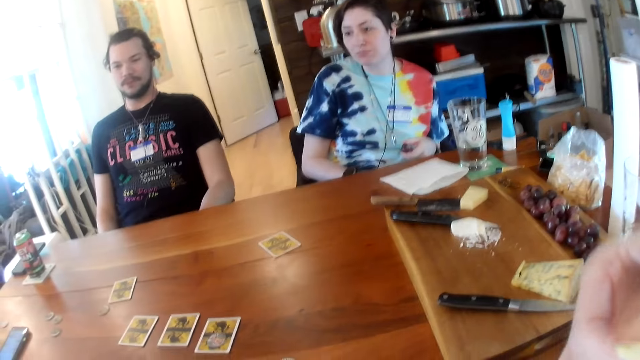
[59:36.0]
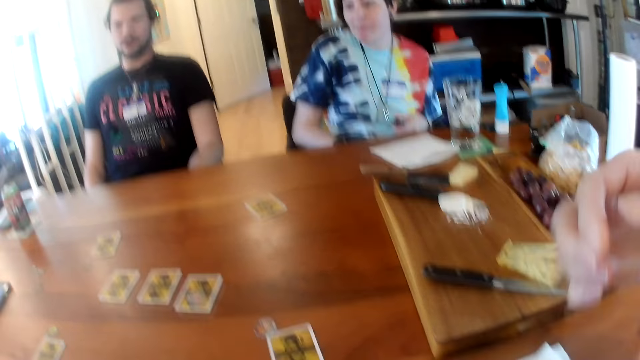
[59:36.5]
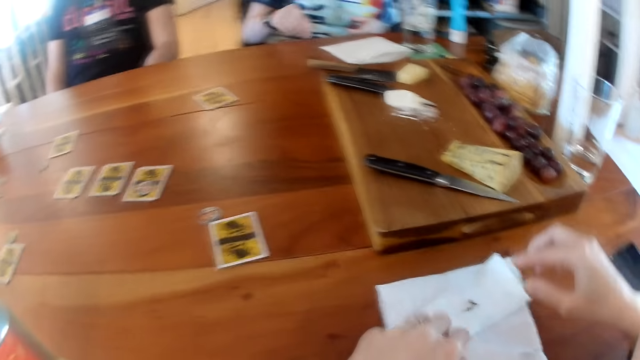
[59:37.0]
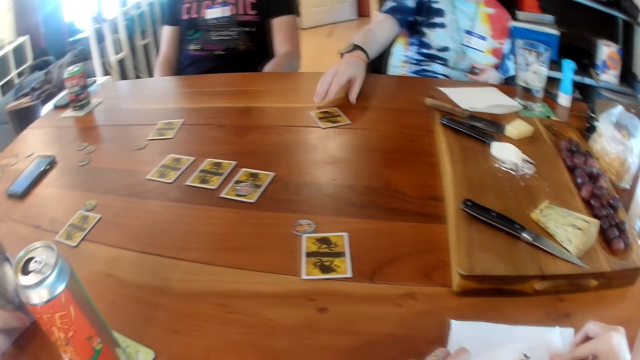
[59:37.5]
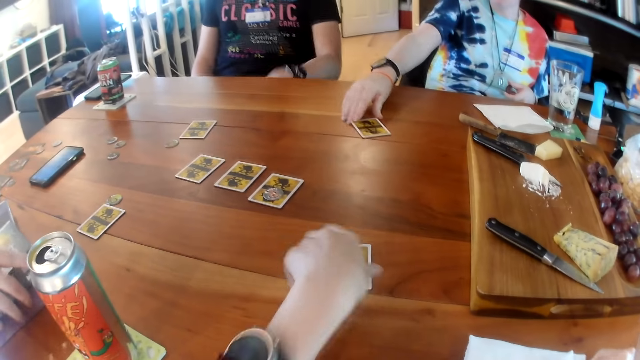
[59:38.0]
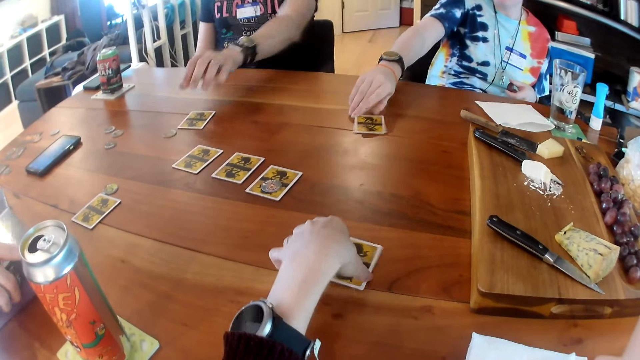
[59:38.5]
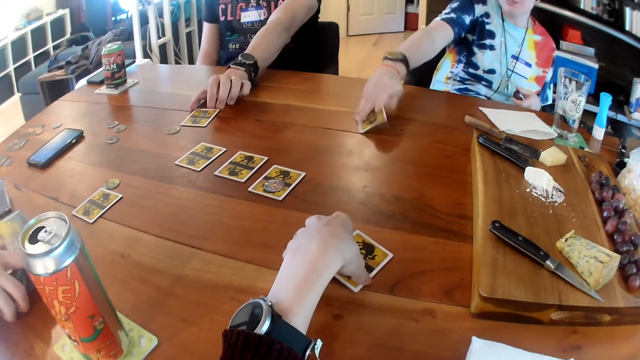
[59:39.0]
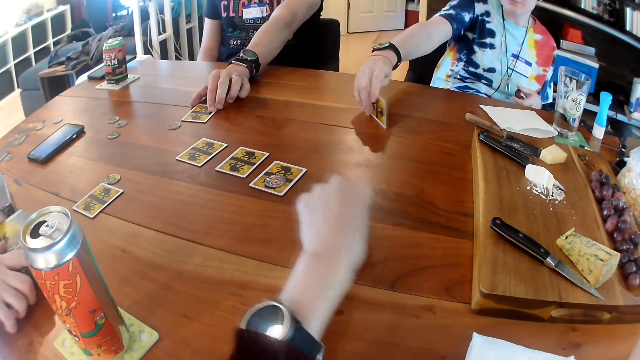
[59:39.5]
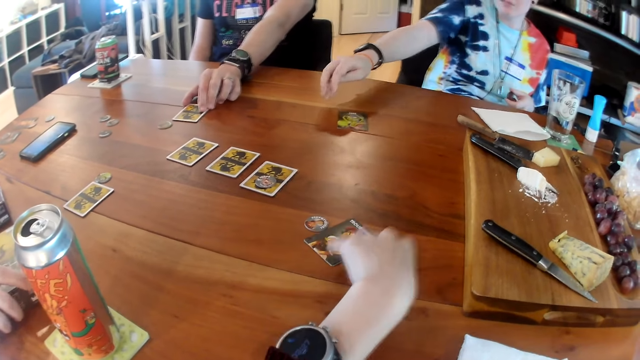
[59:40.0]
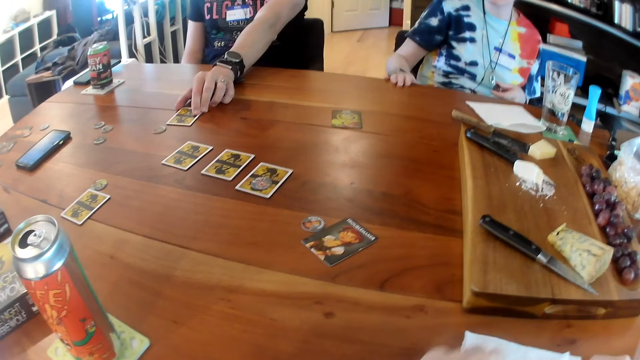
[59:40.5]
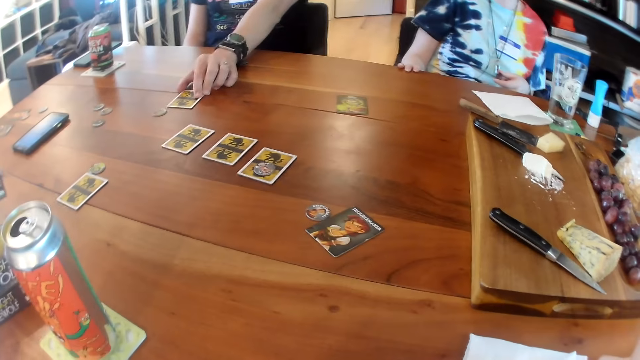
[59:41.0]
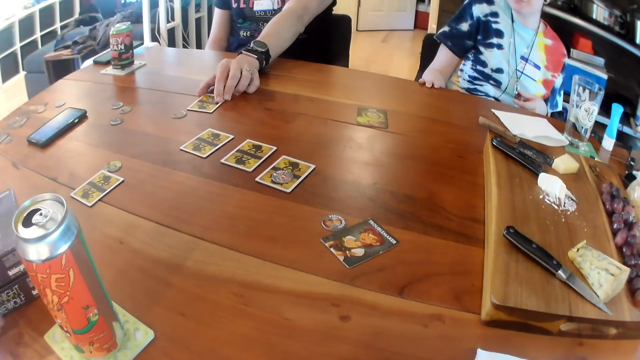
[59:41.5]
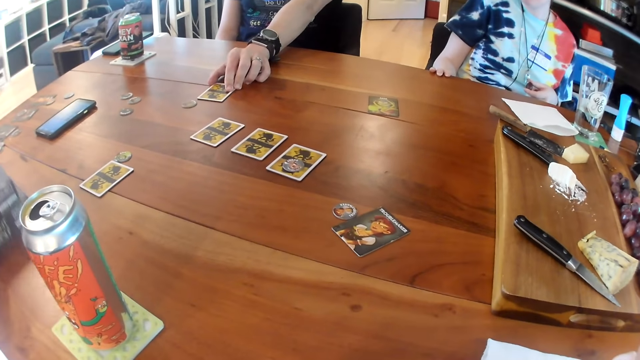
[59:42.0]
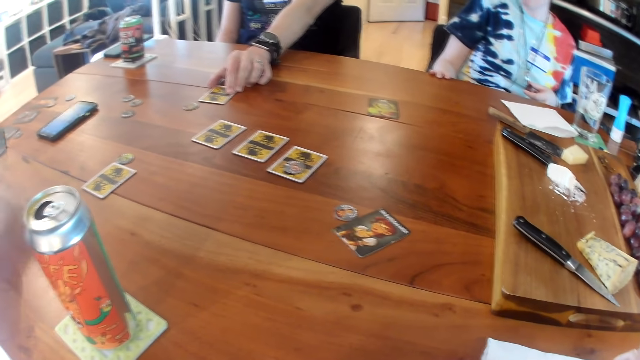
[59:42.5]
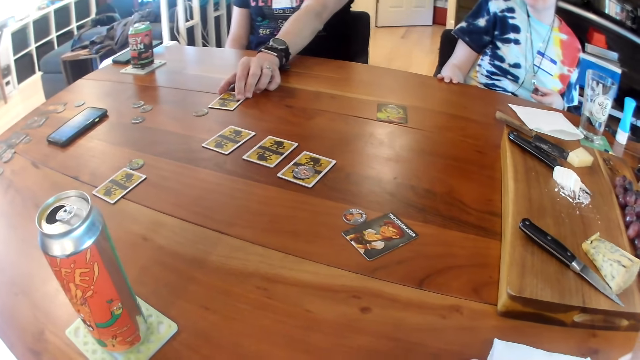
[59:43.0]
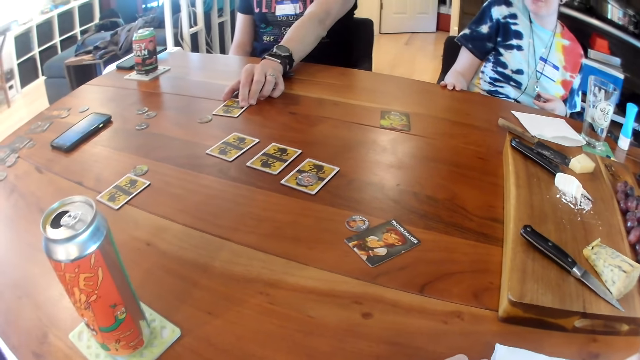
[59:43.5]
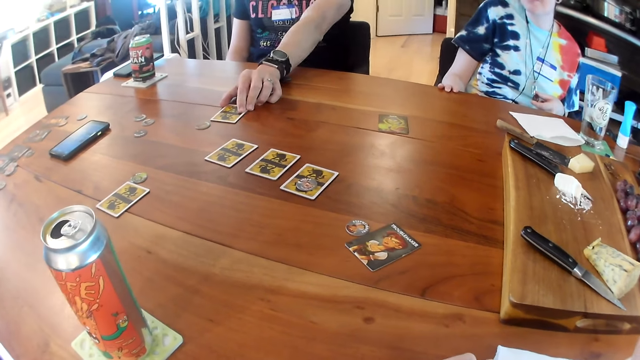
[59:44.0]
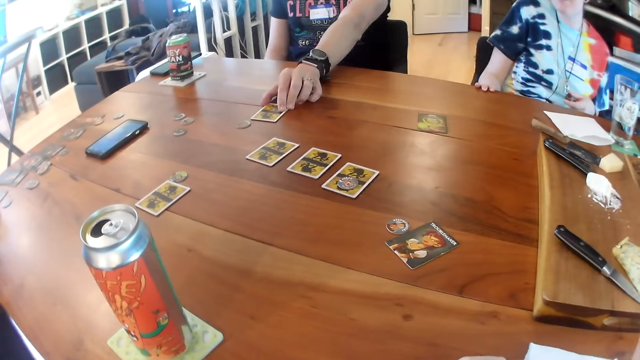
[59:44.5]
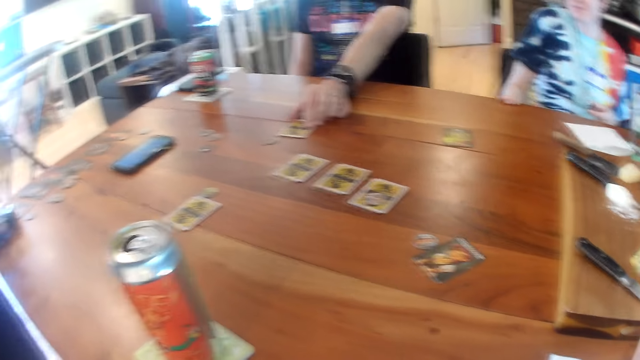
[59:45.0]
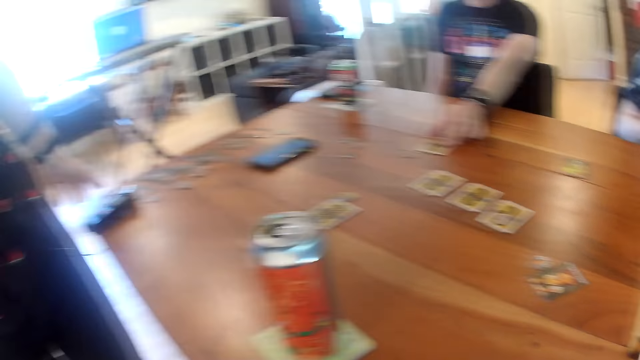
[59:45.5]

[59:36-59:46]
The camera wearer eats the biscuit in her right hand. The woman flips a card on the table with her right hand and holds a card on the table. The camera wearer flips a card on the table with her left hand. She holds a card on the table. The man holds a card on the table with his left hand. The woman looks at the card on the table. Another man carries the pack of cards from the table with his two hands.

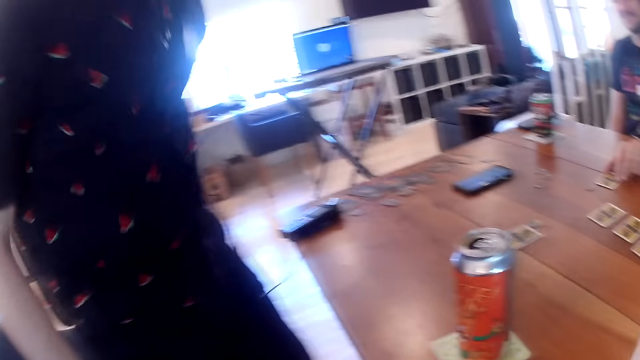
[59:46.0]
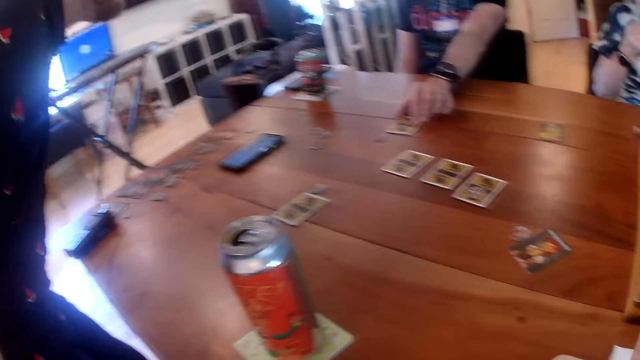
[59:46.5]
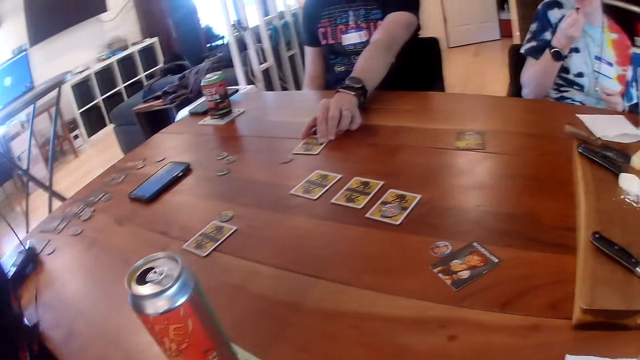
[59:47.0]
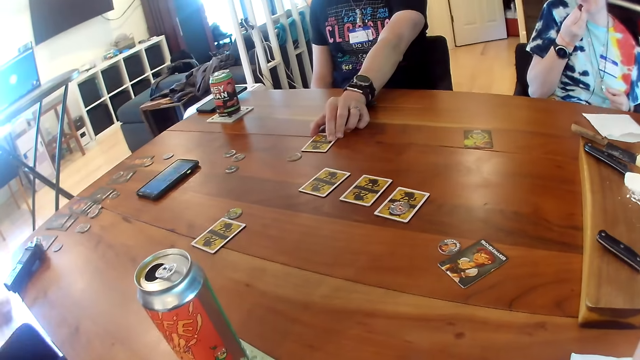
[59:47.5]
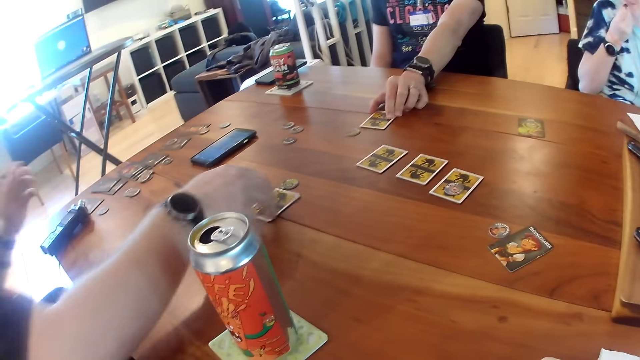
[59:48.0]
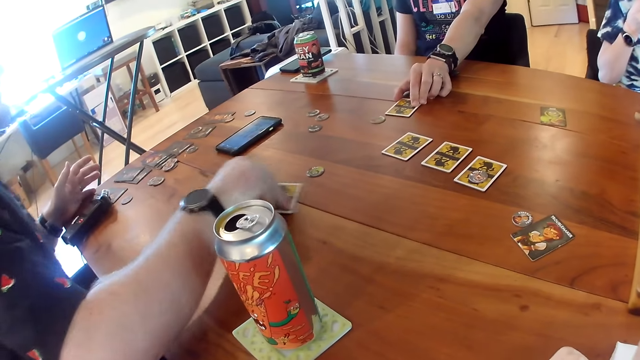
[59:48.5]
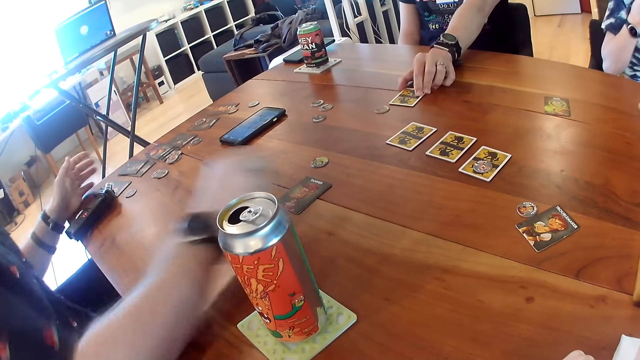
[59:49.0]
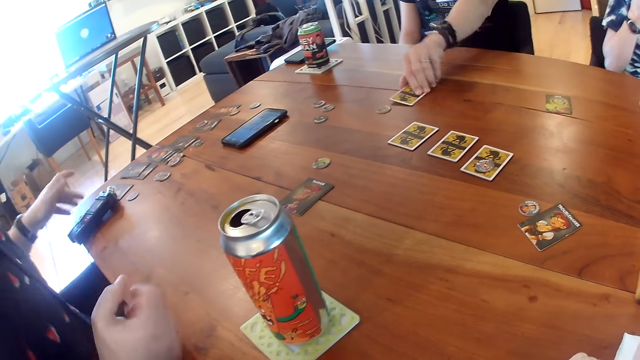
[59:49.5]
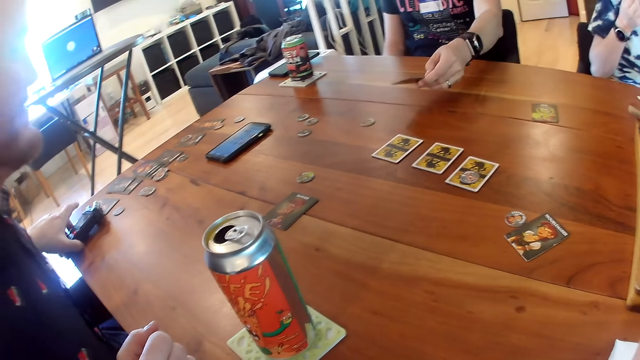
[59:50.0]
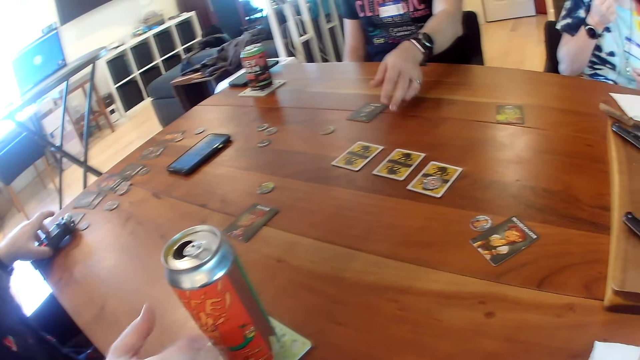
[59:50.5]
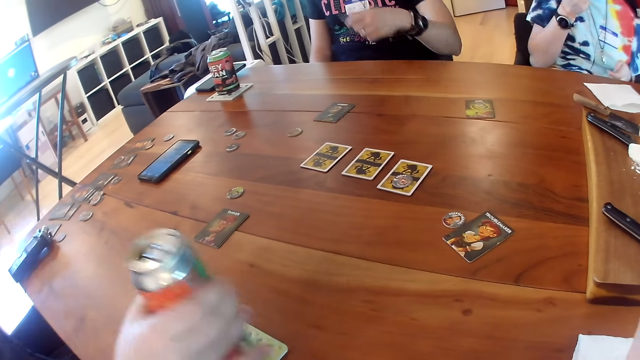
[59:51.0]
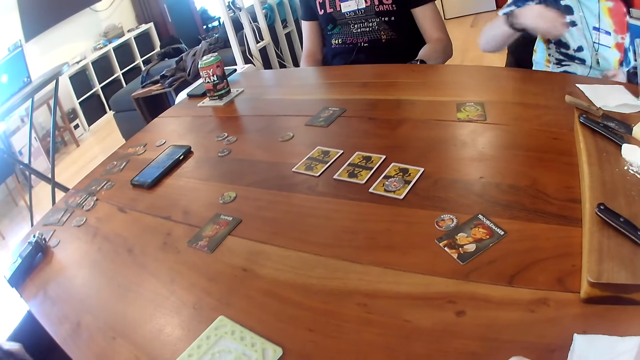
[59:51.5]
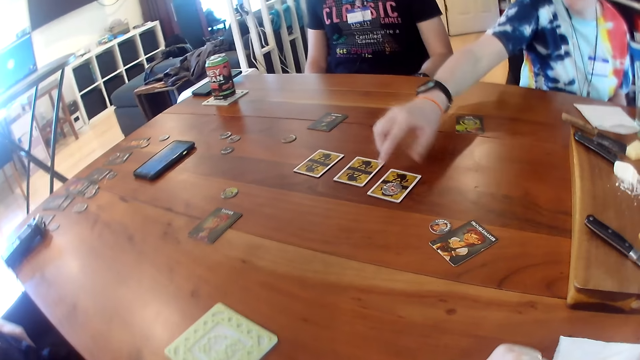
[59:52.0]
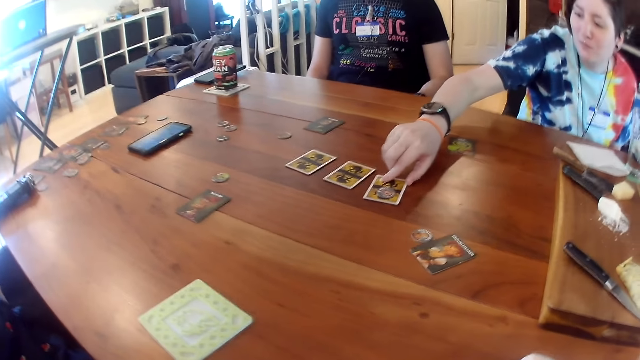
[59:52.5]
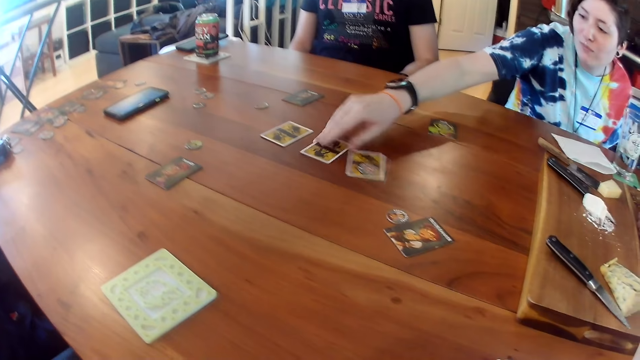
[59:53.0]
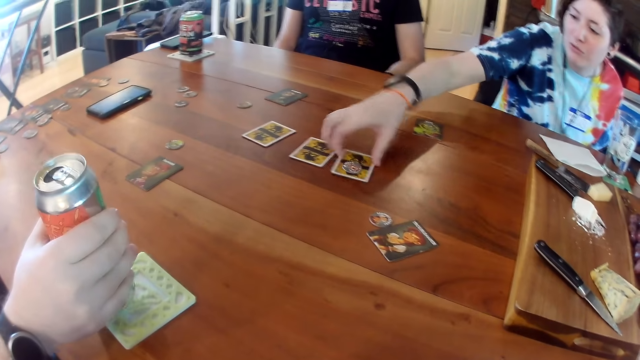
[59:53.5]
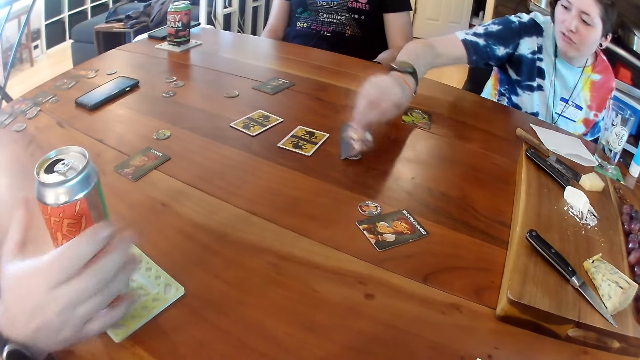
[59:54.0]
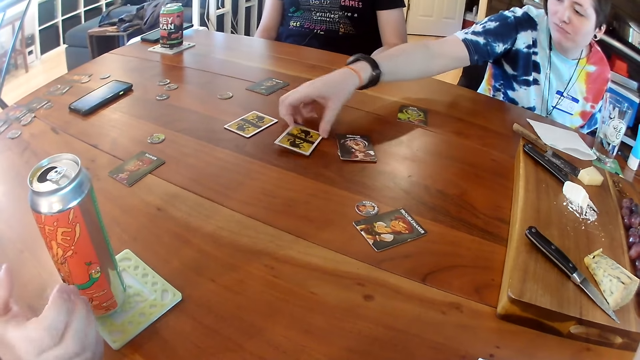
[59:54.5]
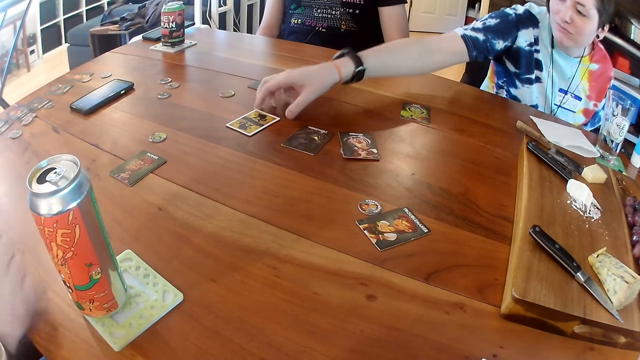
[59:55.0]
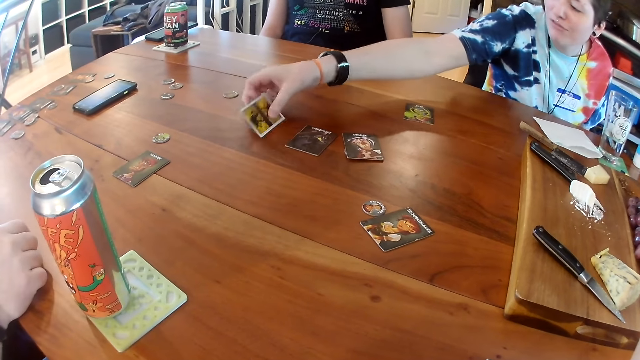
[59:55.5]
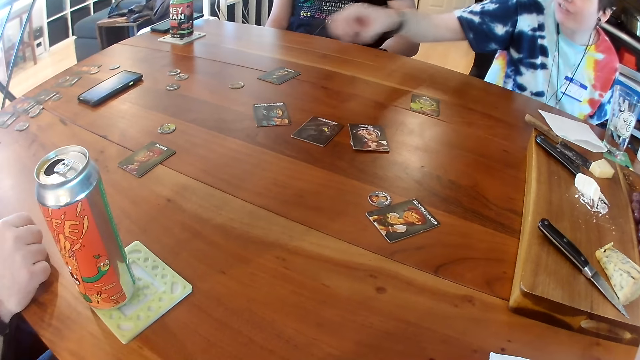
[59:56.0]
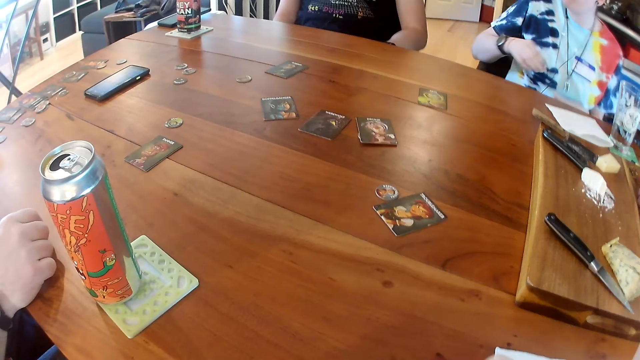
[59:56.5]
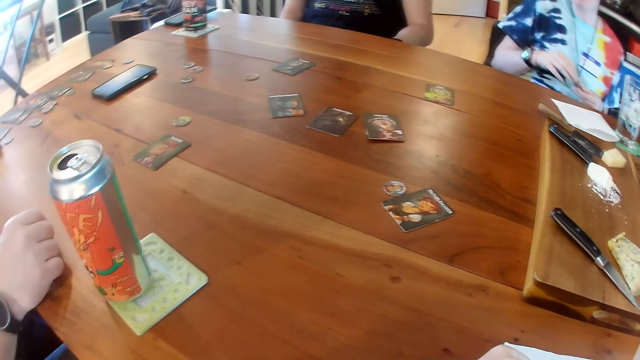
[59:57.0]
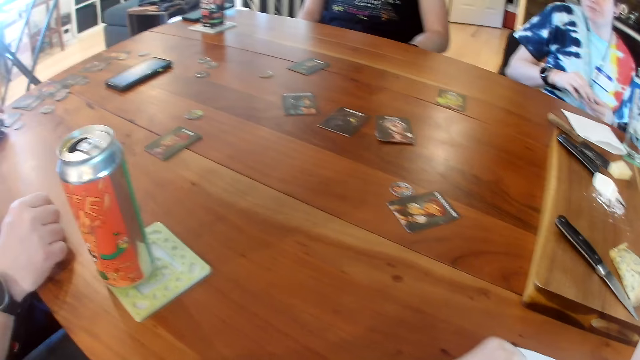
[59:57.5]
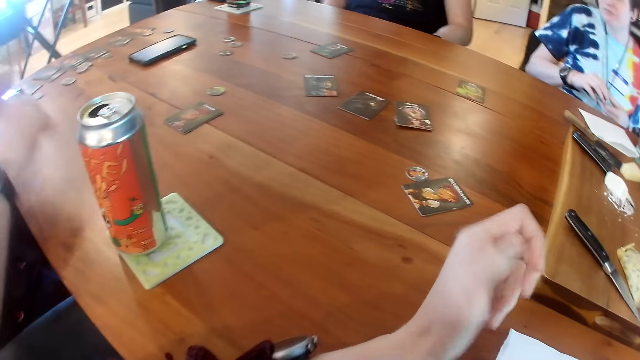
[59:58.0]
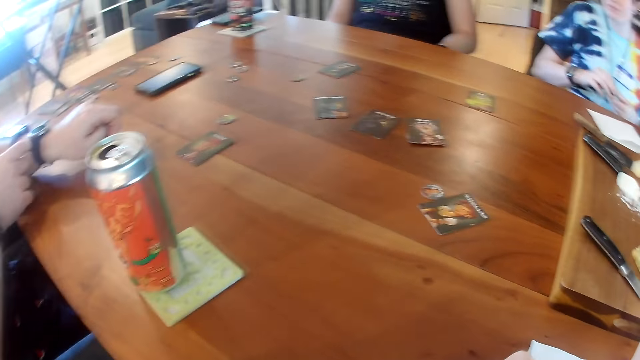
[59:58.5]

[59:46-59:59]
A man sits down on a chair round the table, flips a card on the table with his right hand and holds a card on the table. Another man flips the card on the table with his left hand. The first man picks up a can of drink from the table with his right hand. A woman touches a card on the table with her right hand. She touches the card on the table again. She holds the cards on the table and flips the card on the table with her right hand. The first man places the can of drink on the table with his right hand. The woman flips the card on the table with her right hand. She flips a card on the table with her right hand. She settles her back on the chair.
